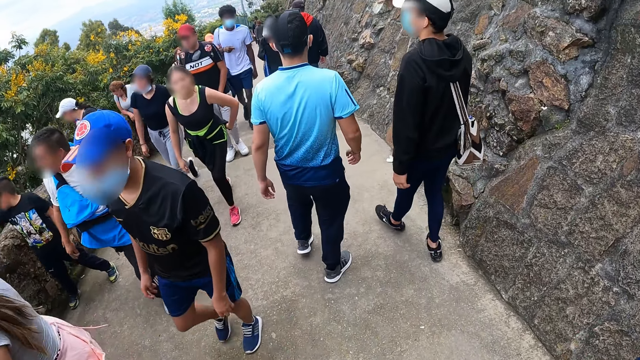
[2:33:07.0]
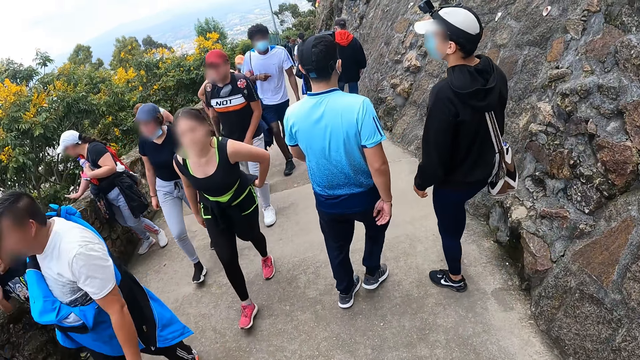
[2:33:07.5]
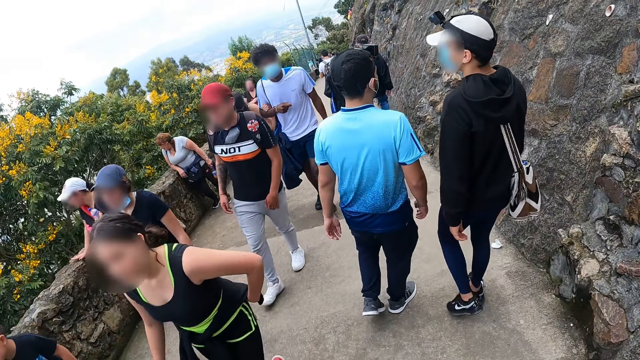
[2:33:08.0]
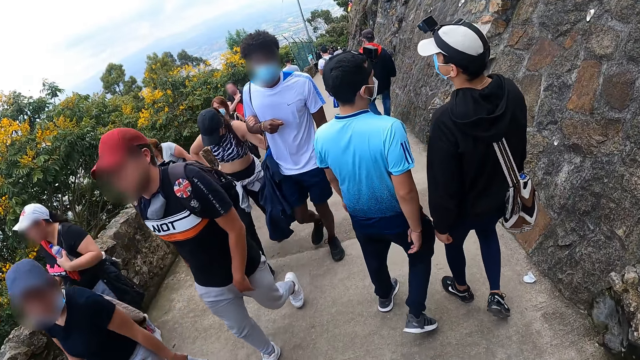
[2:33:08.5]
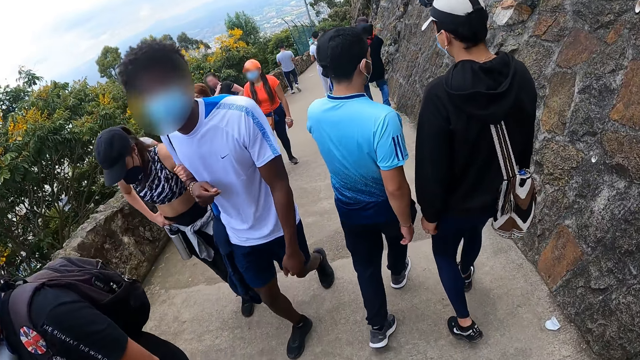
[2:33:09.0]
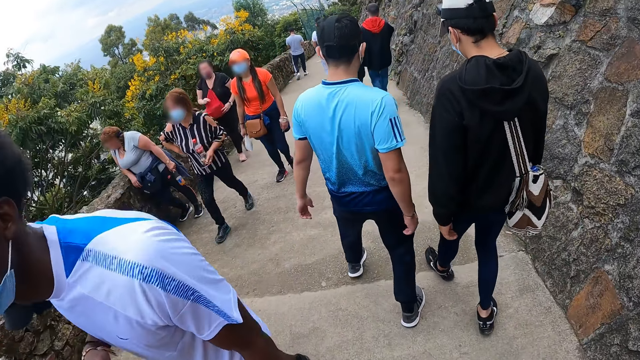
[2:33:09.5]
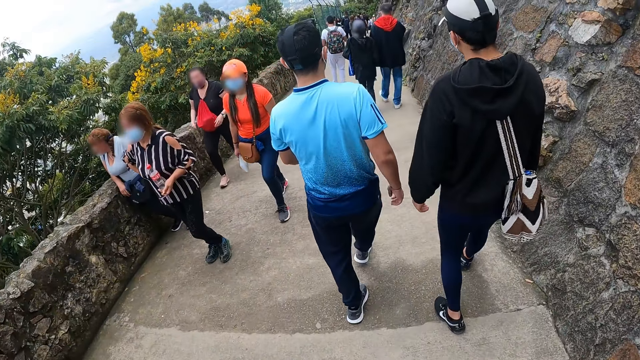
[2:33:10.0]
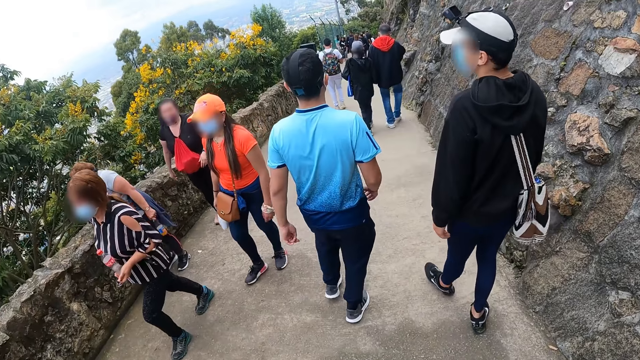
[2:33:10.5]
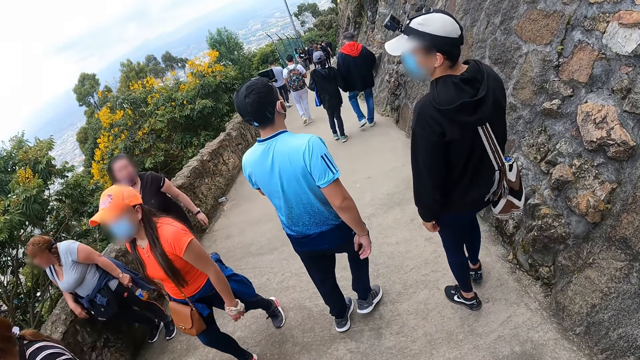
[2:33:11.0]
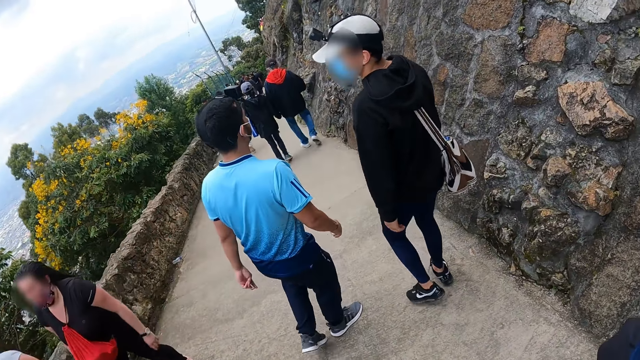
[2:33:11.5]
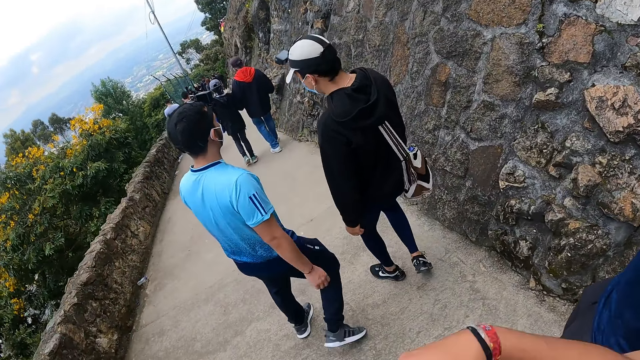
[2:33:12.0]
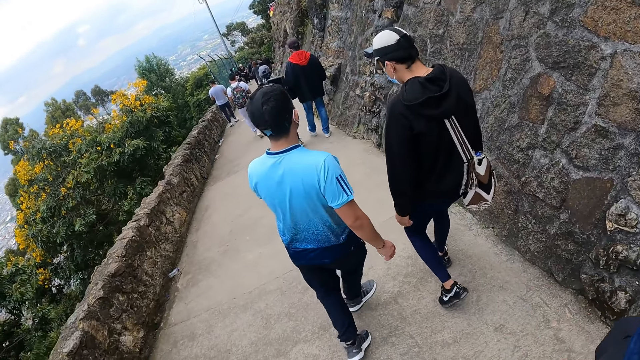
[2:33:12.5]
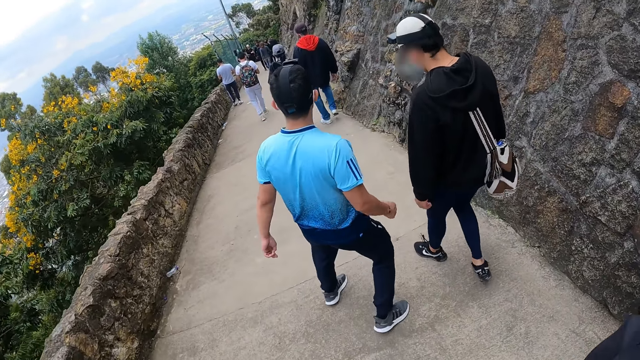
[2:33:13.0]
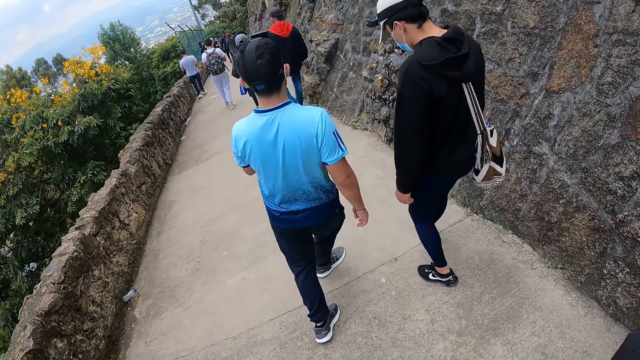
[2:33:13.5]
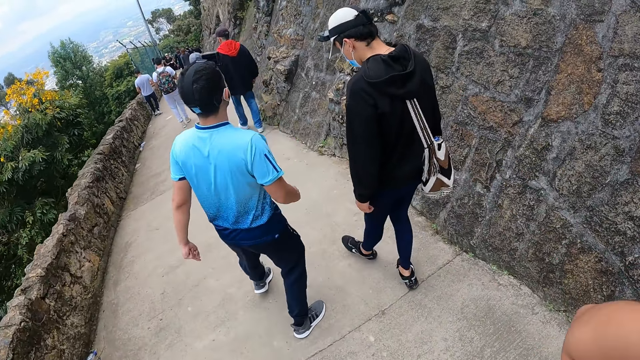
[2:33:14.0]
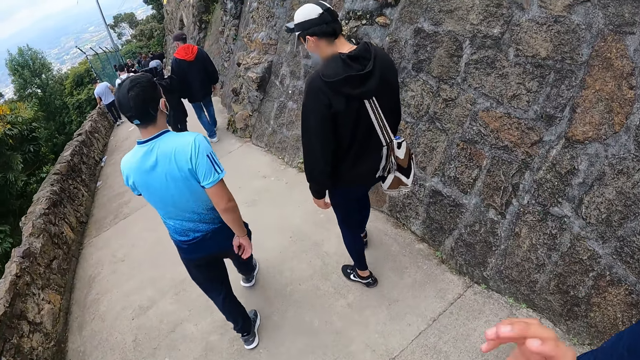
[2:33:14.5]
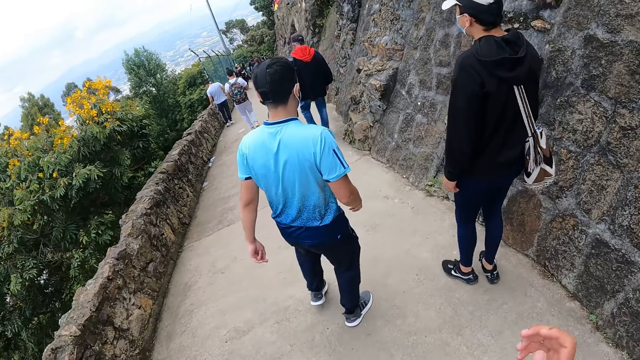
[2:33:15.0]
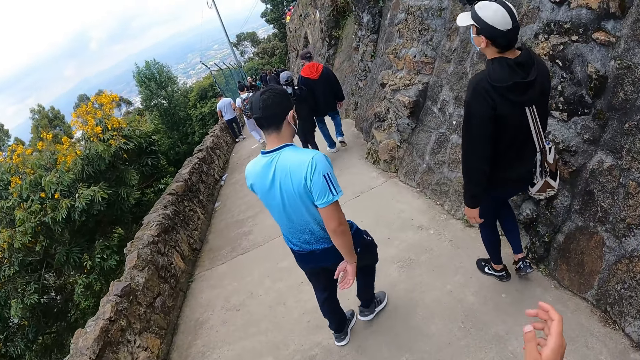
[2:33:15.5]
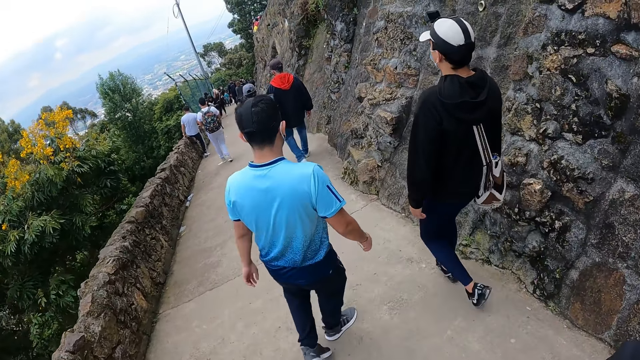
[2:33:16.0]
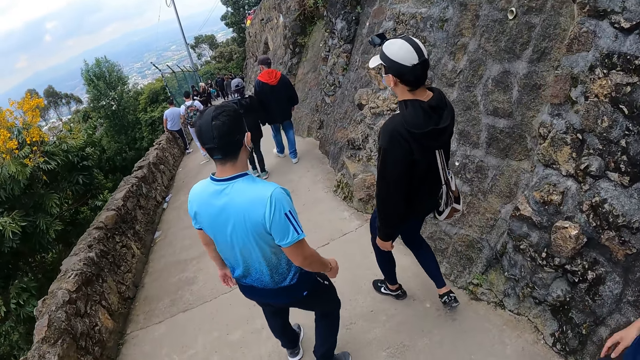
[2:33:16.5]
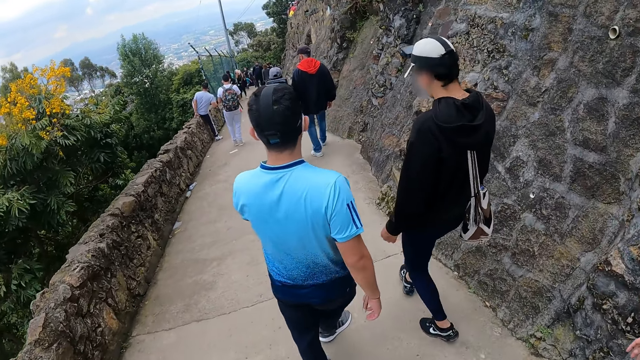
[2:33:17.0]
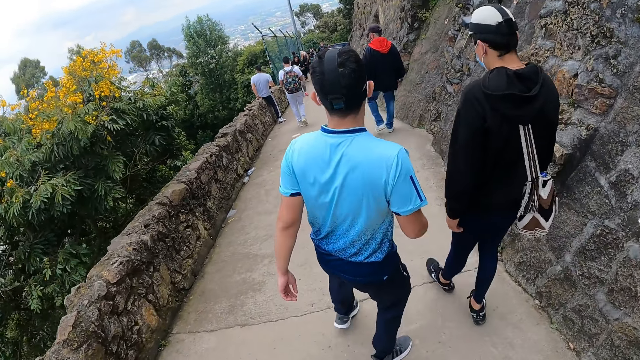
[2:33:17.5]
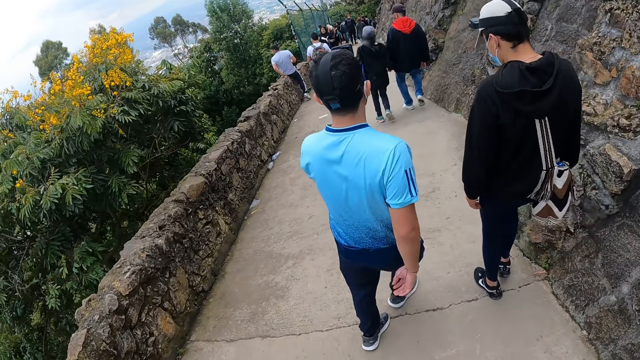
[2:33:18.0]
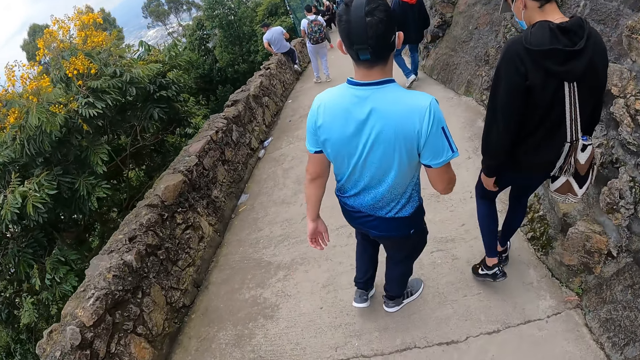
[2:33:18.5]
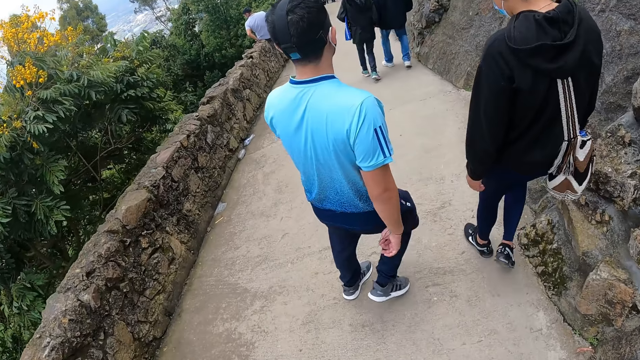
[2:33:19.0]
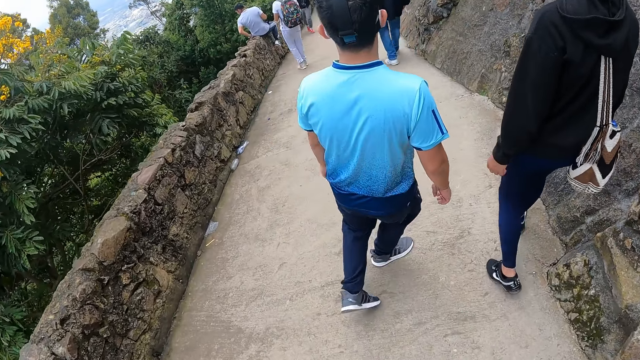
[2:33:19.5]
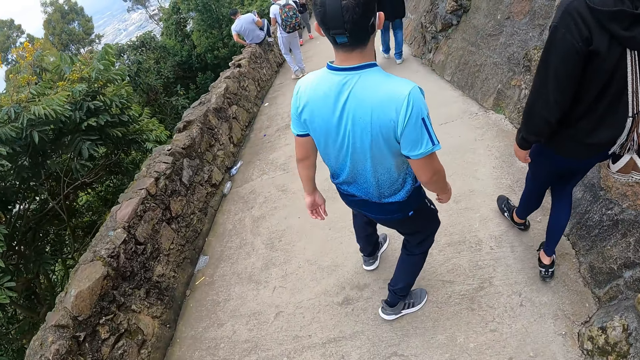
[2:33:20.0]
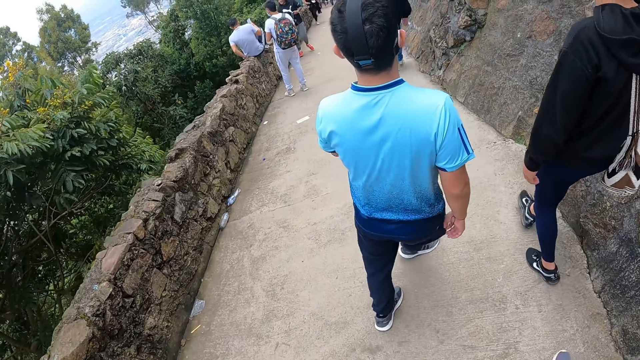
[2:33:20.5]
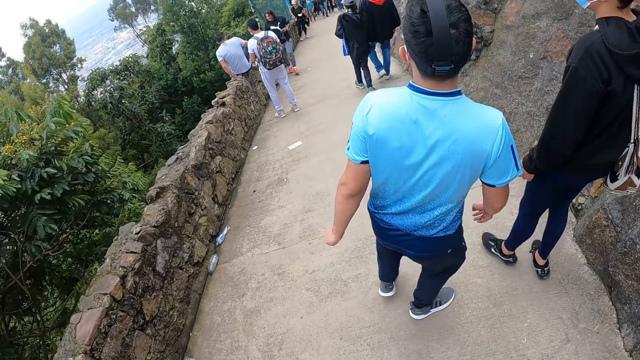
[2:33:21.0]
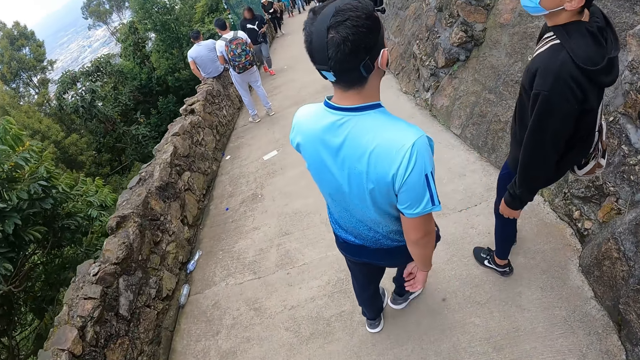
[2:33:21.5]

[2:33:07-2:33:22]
The camera wearer interacts with the man. He moves his right hand. He walks.

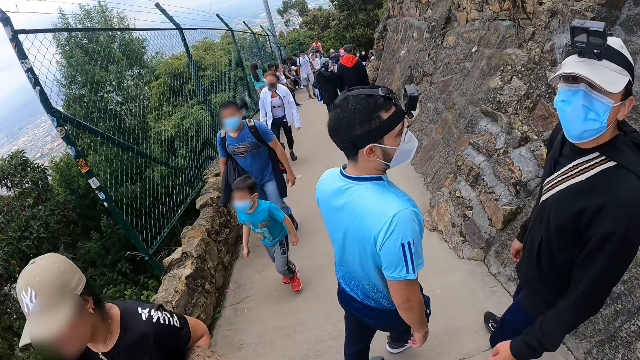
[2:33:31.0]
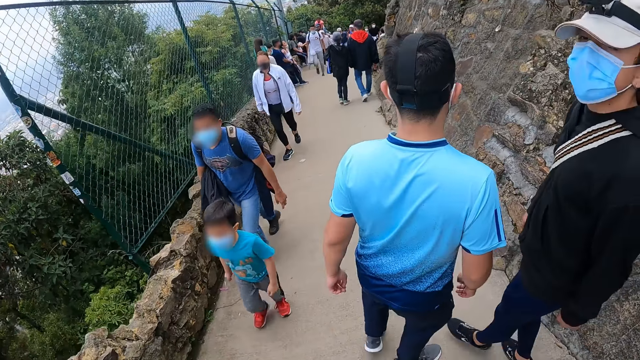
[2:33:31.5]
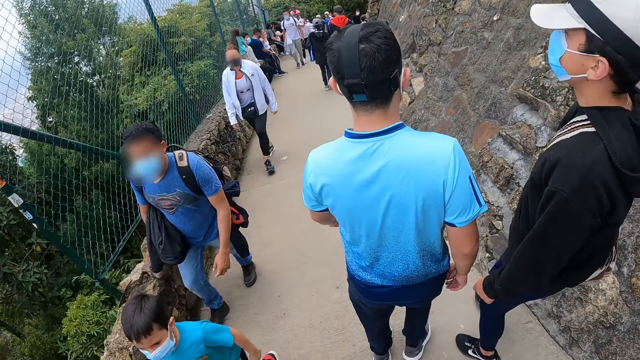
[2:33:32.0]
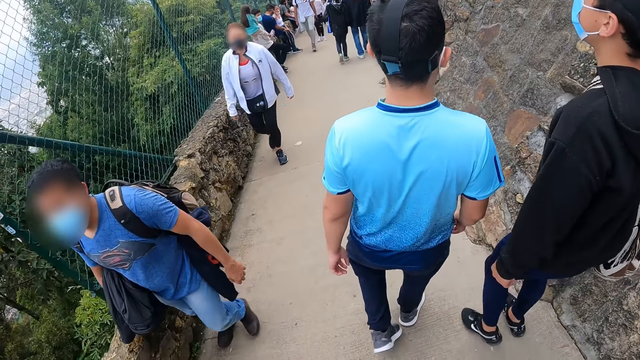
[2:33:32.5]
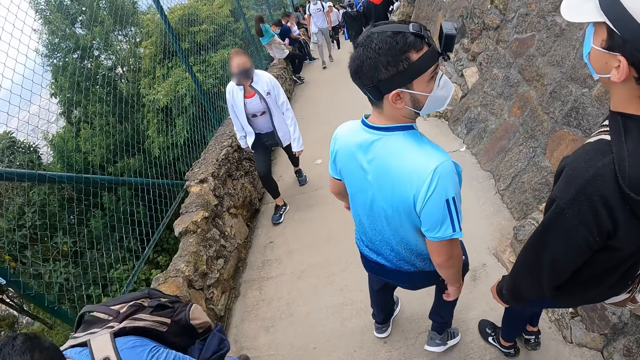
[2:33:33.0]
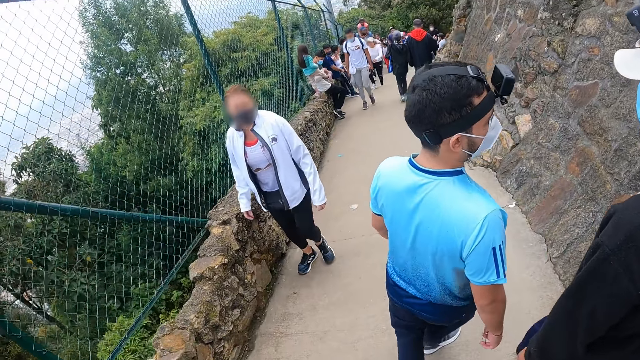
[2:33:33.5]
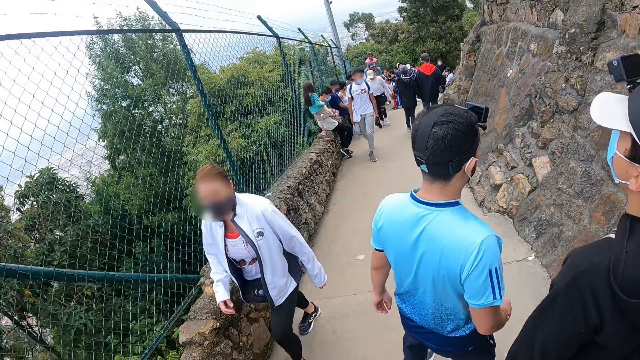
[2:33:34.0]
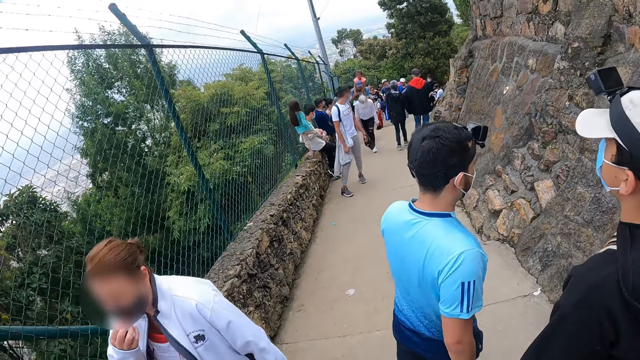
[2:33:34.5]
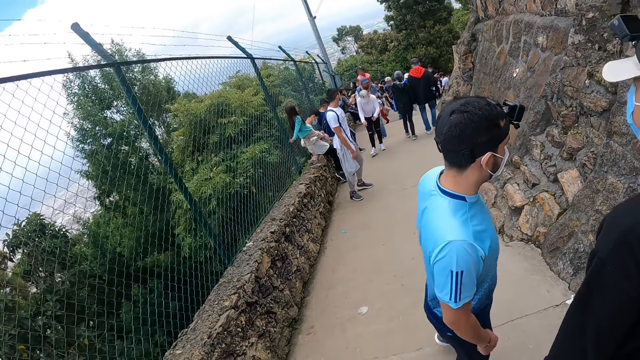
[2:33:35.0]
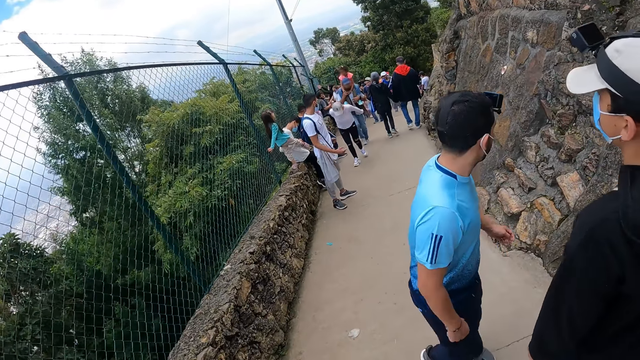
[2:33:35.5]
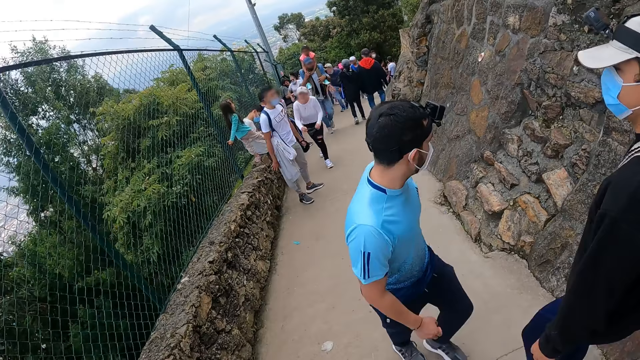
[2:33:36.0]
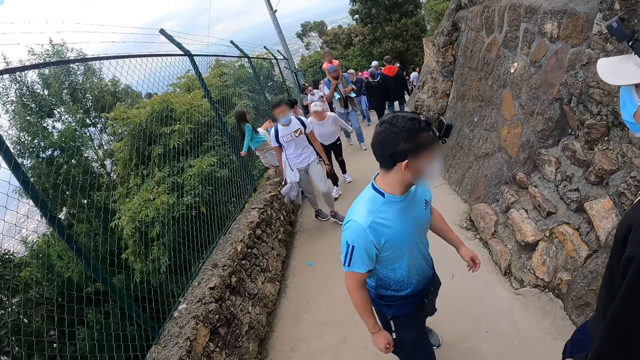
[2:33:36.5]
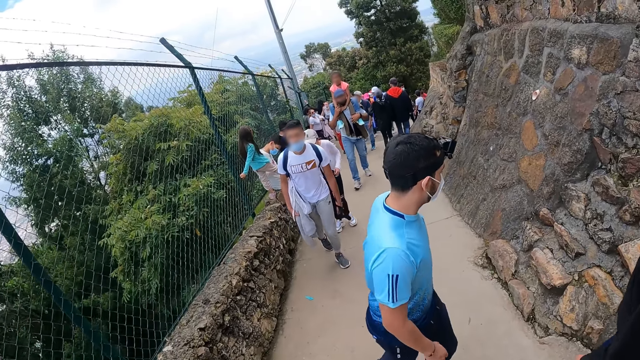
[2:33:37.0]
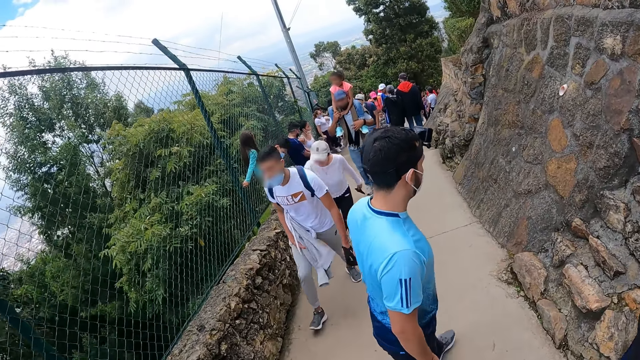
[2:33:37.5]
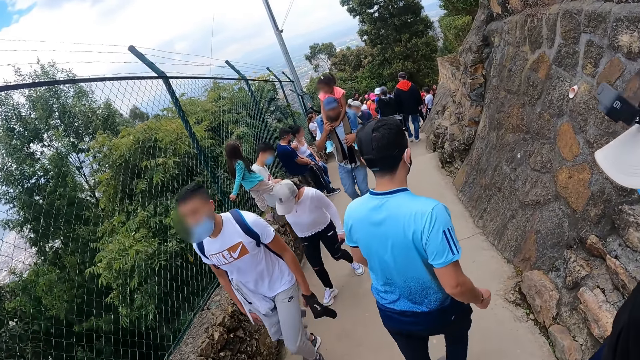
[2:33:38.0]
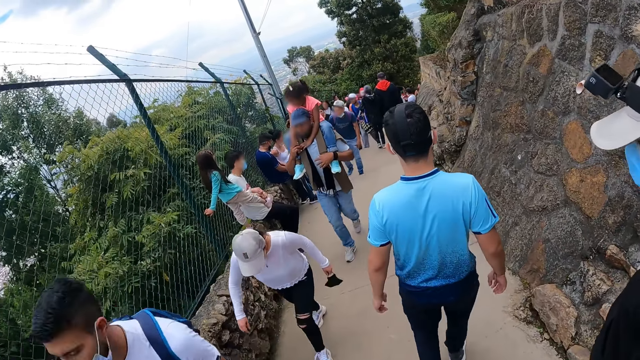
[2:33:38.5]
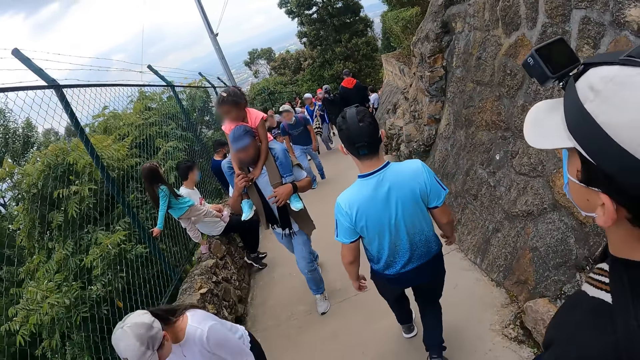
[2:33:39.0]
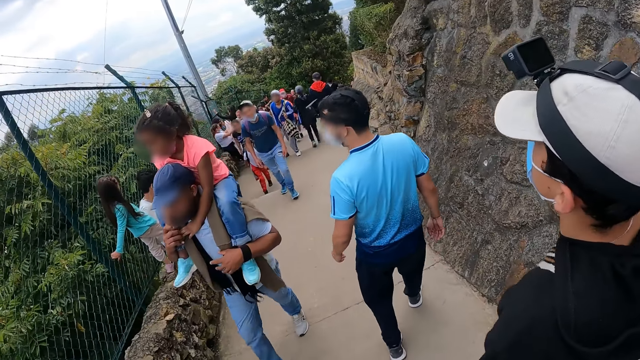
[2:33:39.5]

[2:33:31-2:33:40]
The camera wearer walks.
